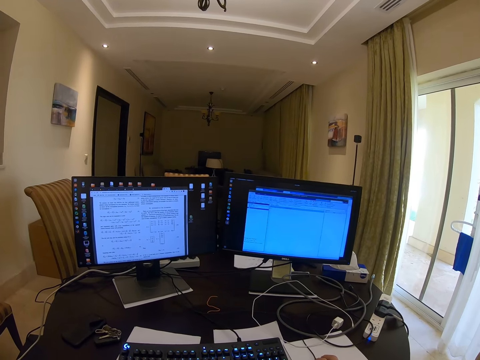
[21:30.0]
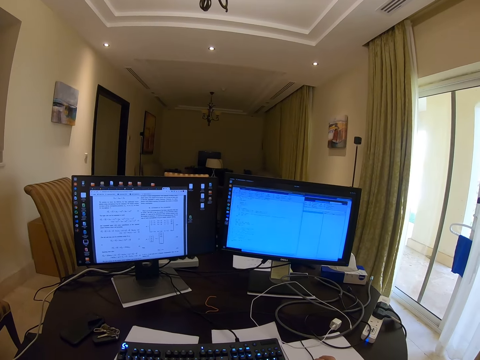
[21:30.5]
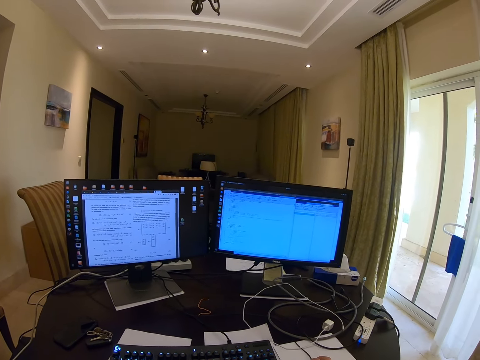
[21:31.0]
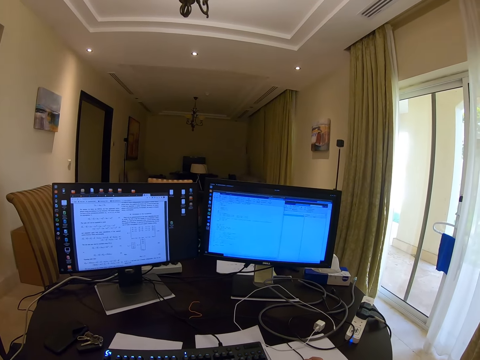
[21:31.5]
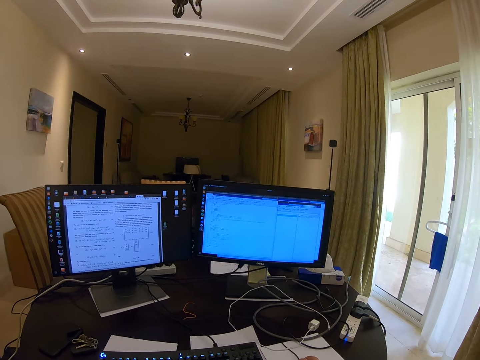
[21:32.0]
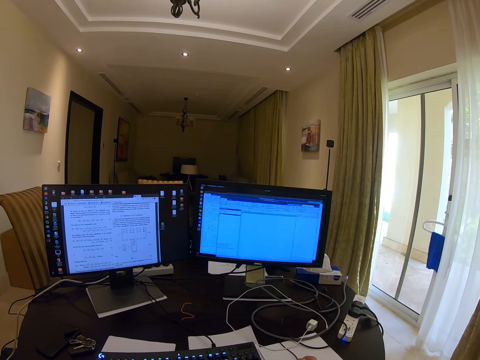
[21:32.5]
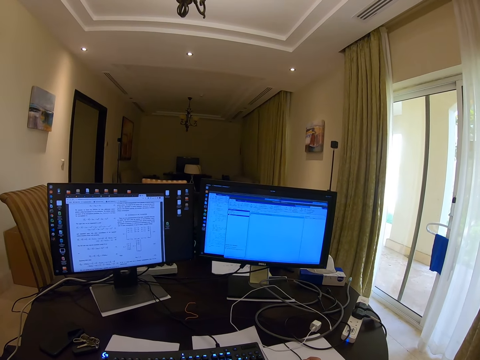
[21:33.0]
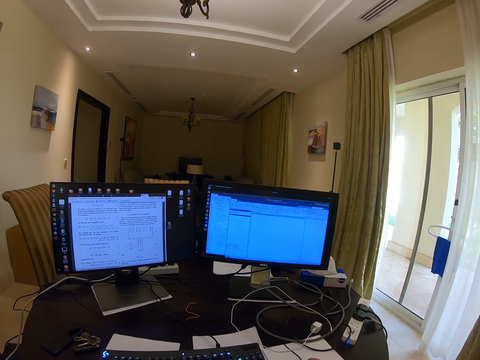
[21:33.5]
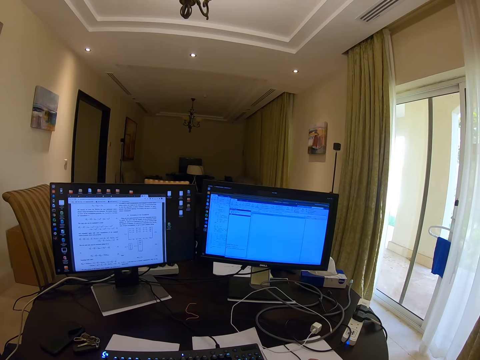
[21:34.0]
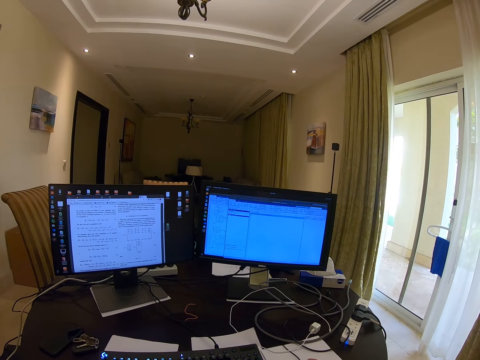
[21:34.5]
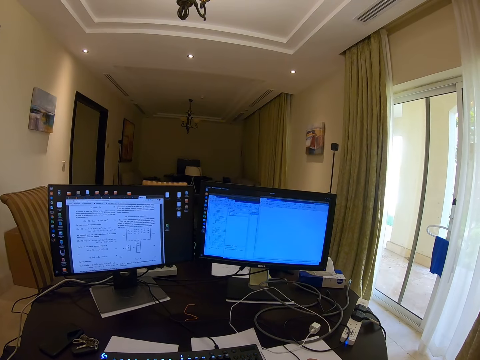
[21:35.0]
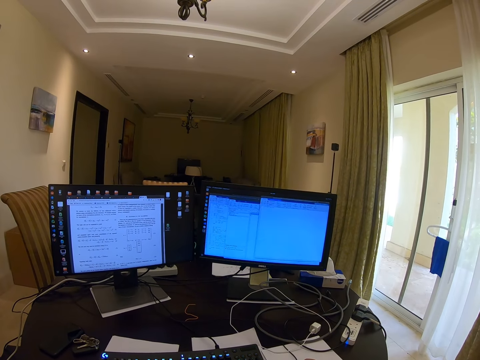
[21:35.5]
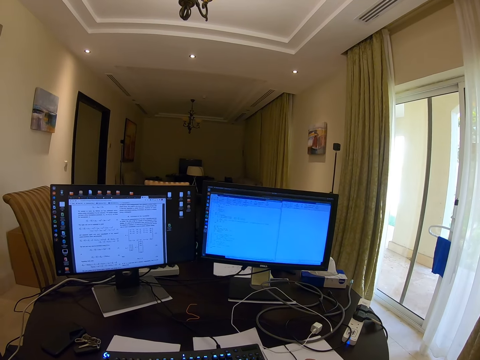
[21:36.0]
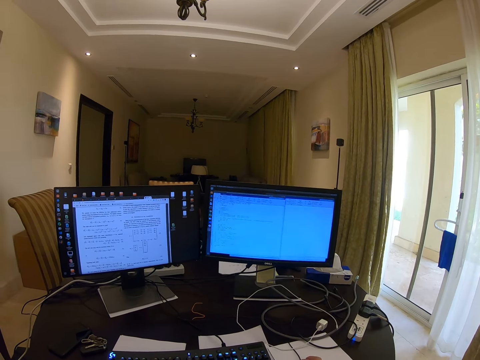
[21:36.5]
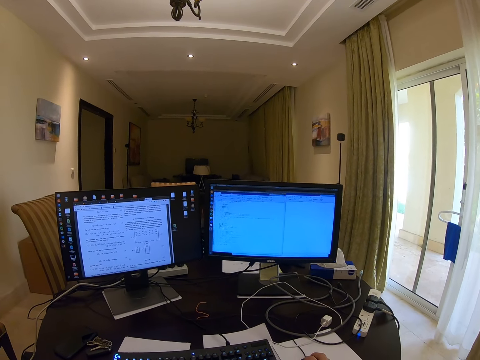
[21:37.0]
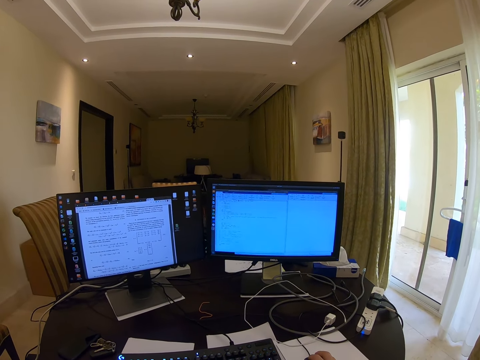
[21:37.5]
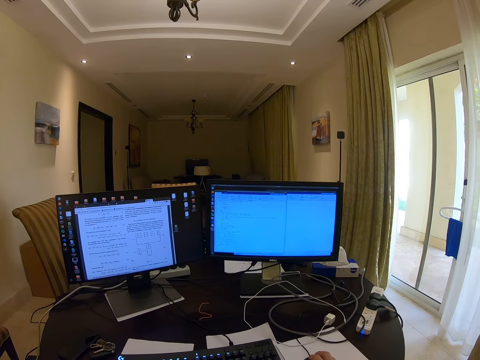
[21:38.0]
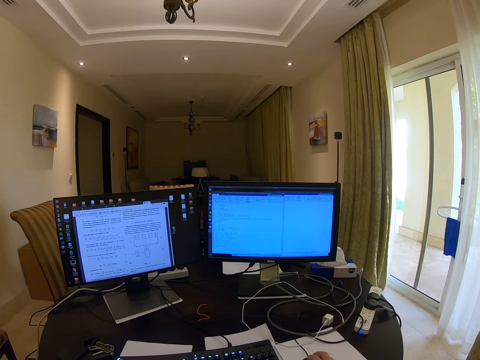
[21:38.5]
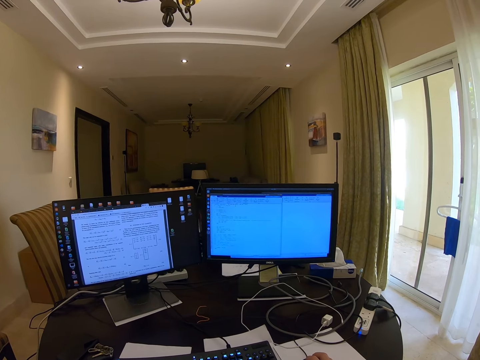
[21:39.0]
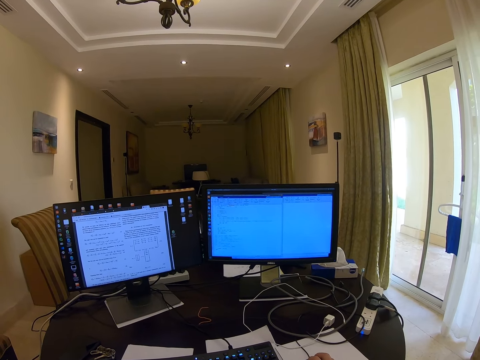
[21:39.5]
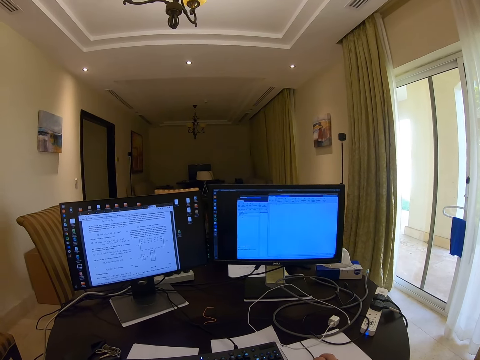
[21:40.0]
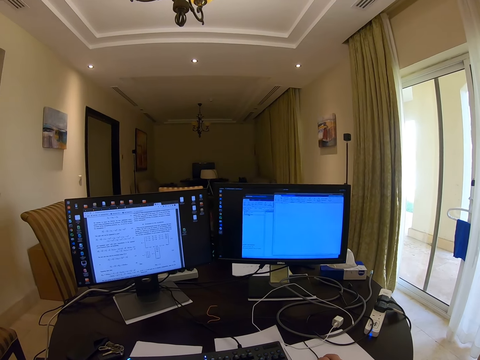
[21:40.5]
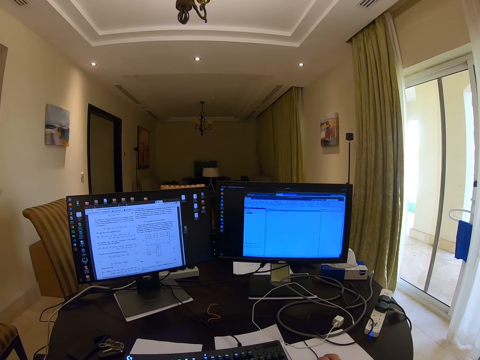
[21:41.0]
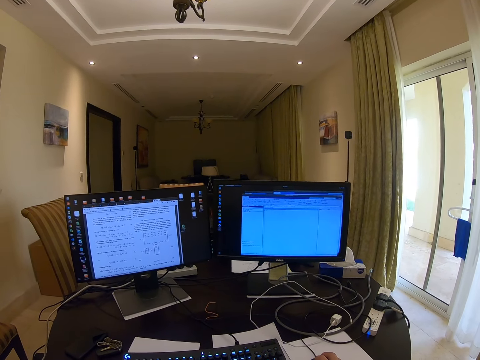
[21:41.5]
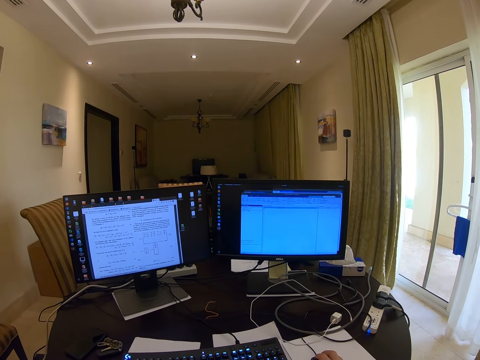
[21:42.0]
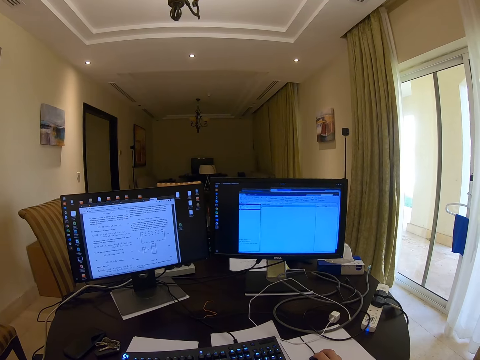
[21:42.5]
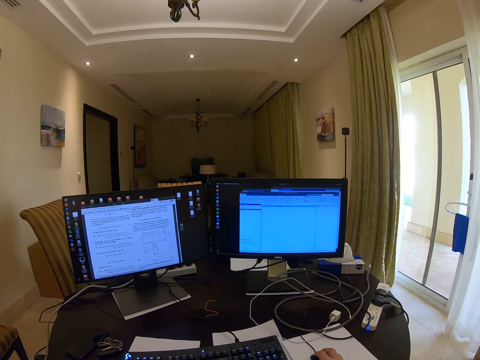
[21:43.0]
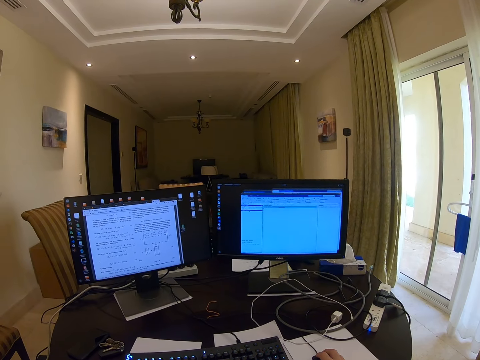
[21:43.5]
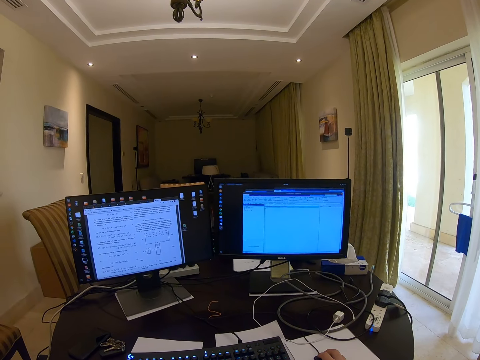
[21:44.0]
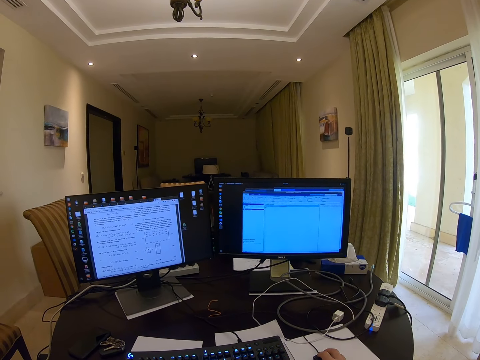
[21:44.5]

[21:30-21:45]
The camera wearer clicks the mouse. They type on the keyboard.

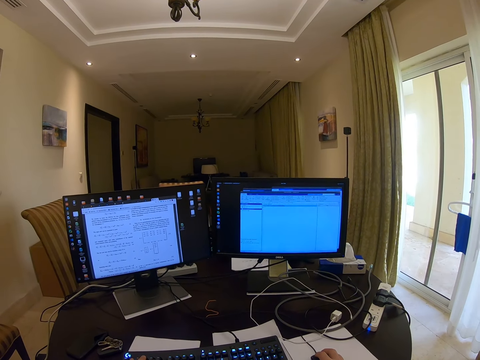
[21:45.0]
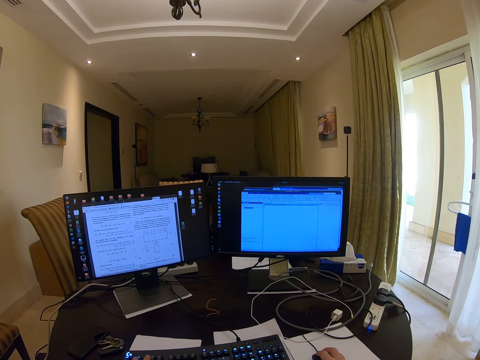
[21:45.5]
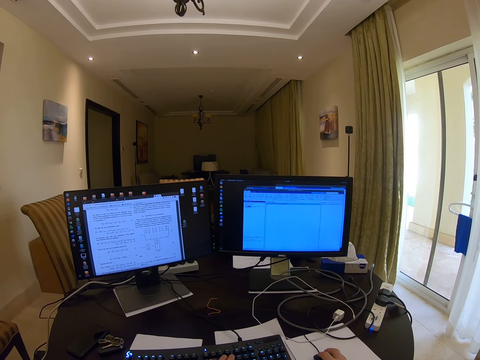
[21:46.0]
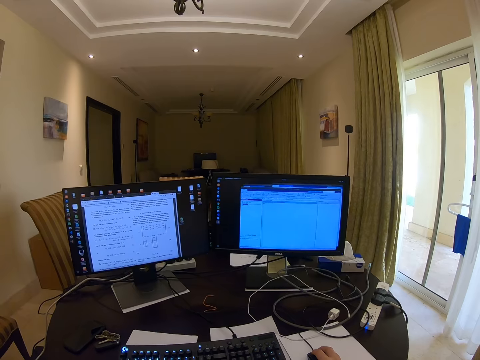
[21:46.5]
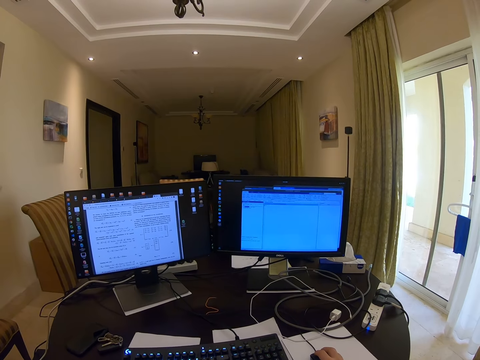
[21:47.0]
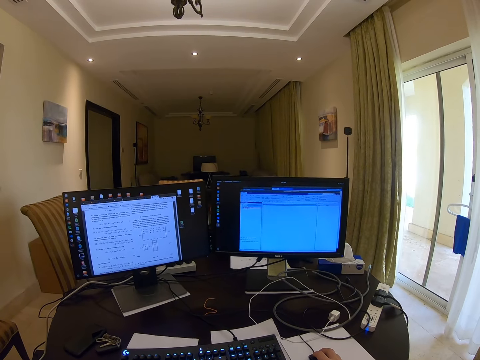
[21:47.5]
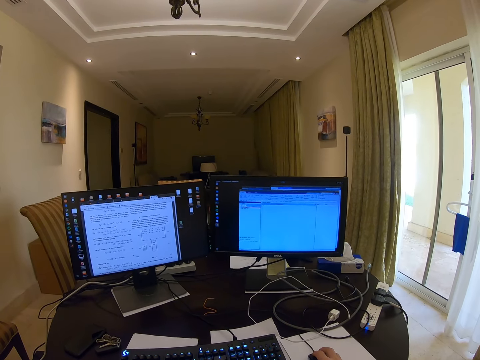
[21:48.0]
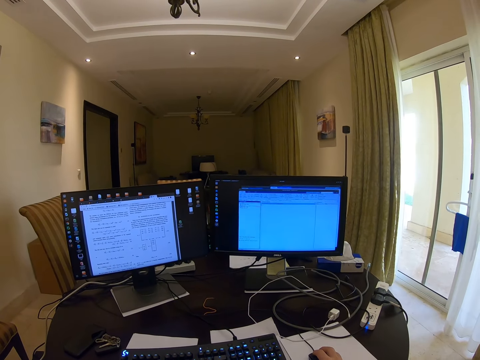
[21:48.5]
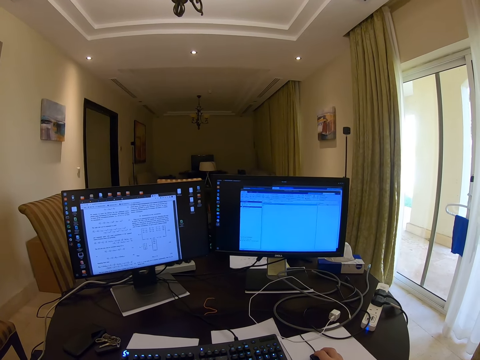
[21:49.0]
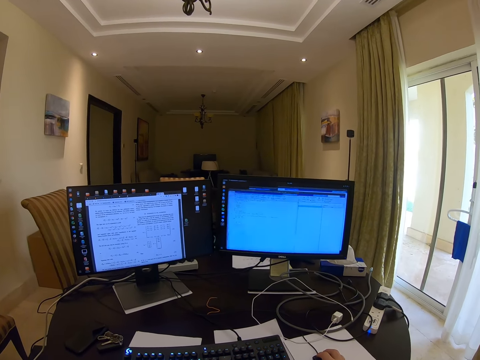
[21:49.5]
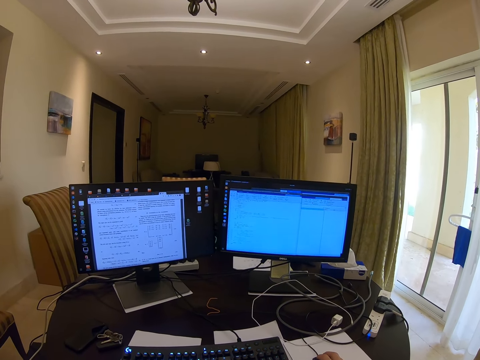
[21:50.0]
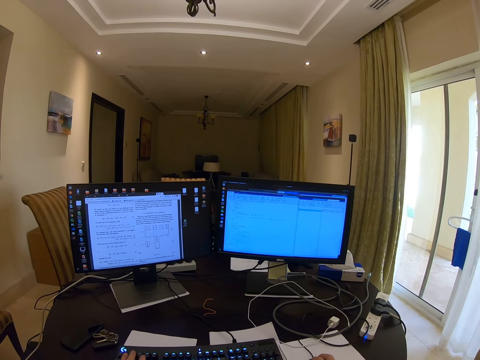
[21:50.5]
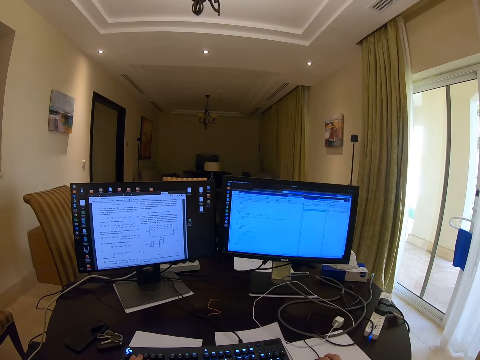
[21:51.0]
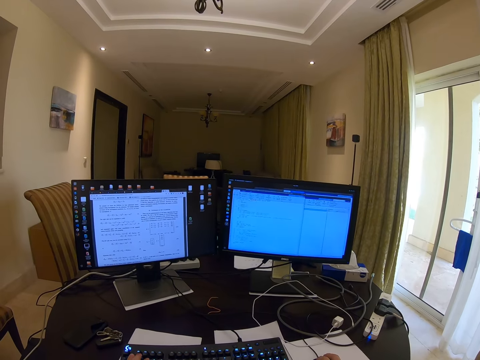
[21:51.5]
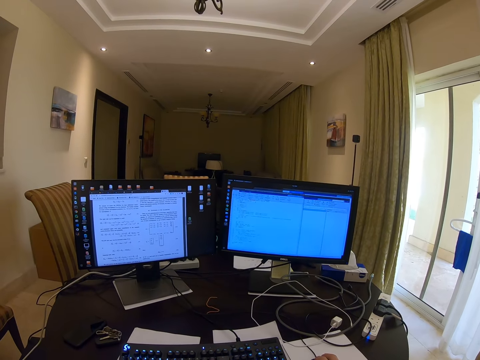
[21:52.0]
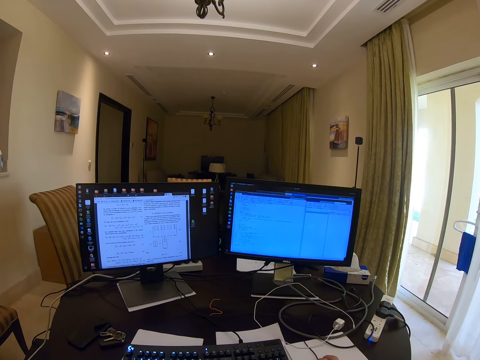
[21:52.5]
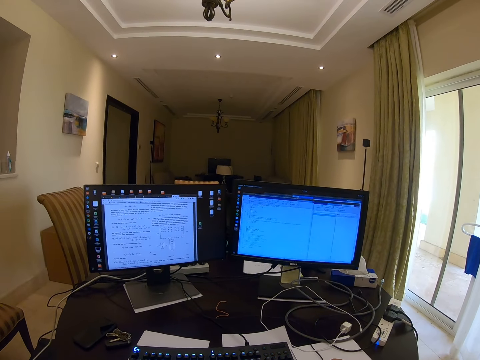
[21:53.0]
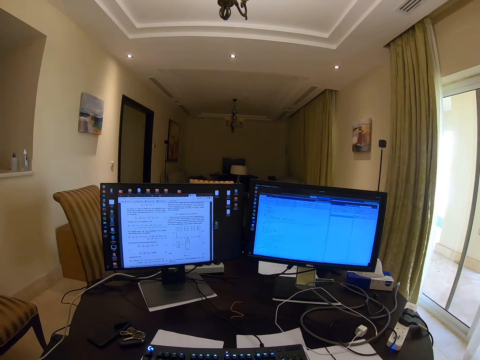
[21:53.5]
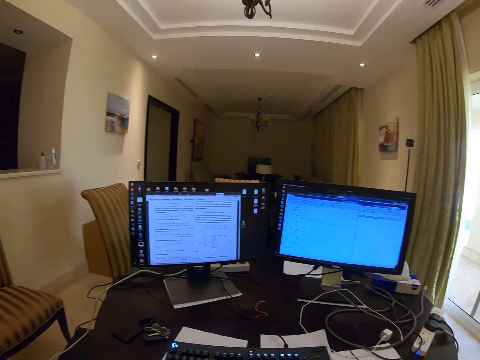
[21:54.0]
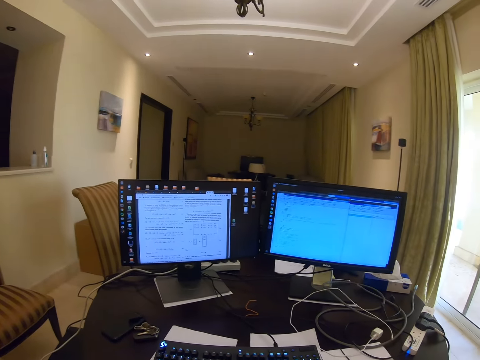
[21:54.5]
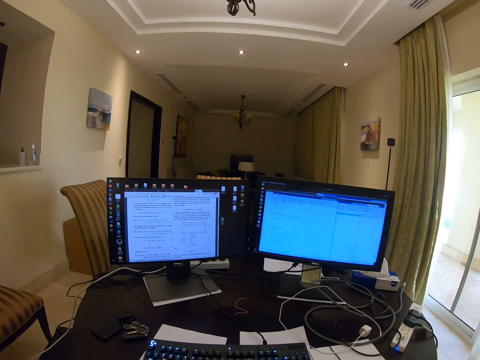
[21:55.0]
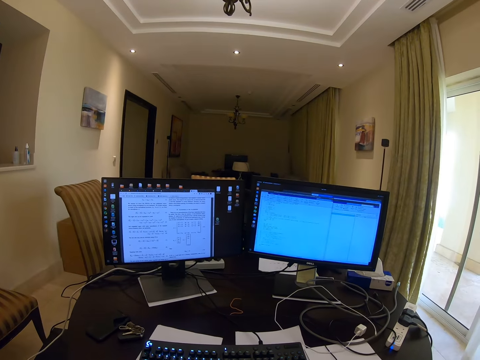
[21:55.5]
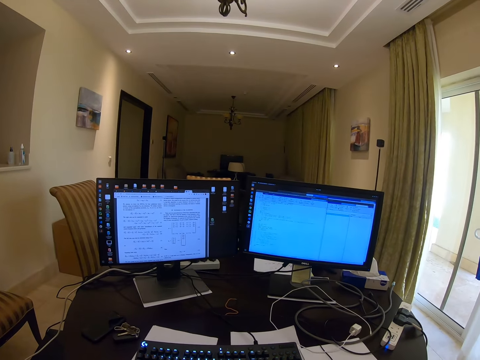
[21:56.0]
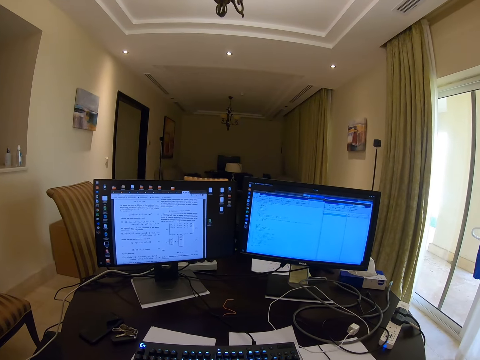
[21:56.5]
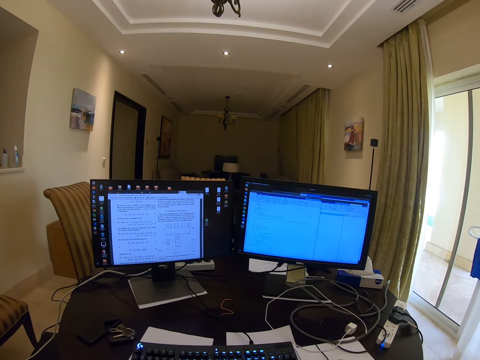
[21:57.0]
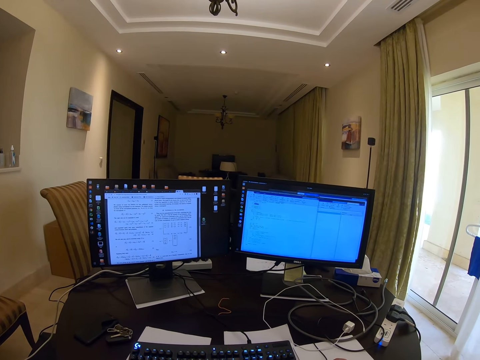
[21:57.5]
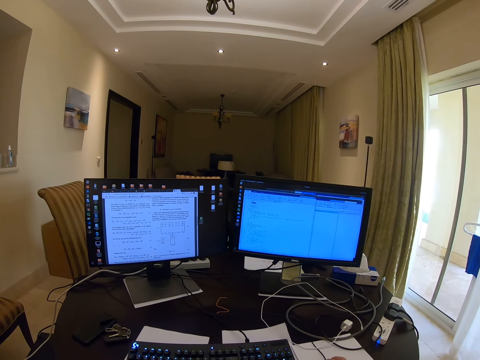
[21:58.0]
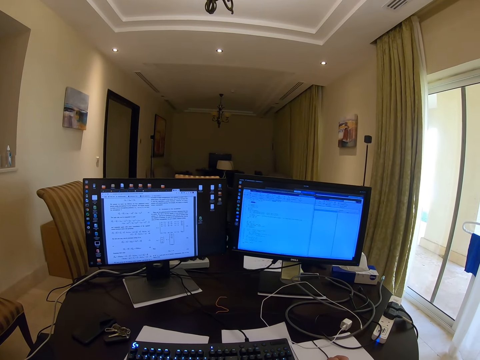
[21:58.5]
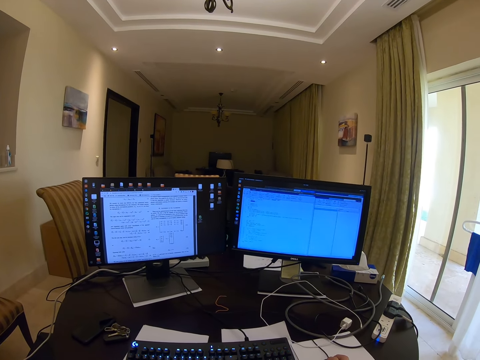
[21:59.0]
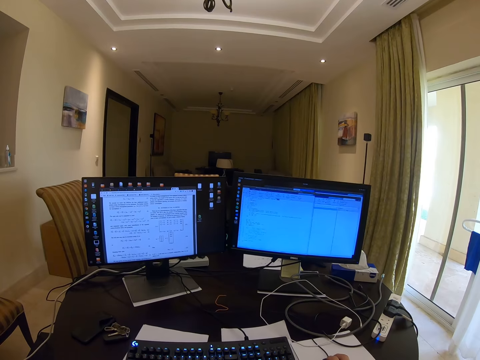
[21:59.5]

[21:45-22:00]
The camera wearer operates the computer. They look at the computer.
